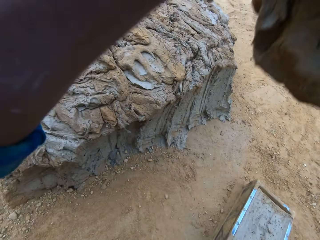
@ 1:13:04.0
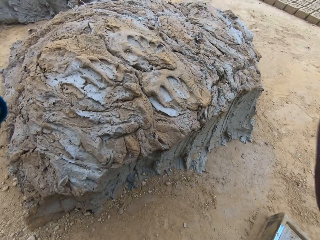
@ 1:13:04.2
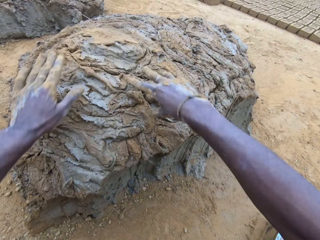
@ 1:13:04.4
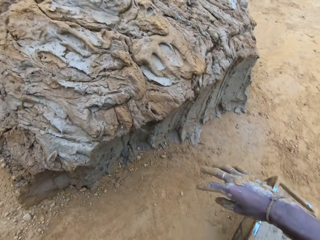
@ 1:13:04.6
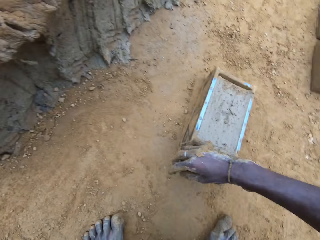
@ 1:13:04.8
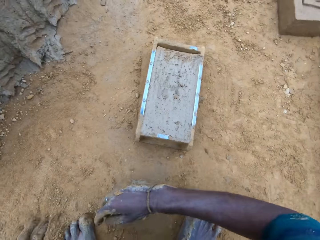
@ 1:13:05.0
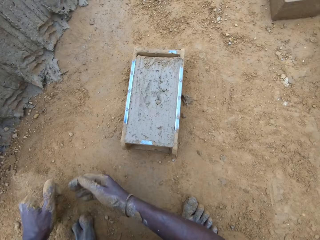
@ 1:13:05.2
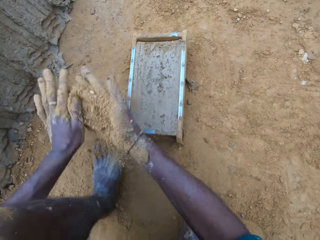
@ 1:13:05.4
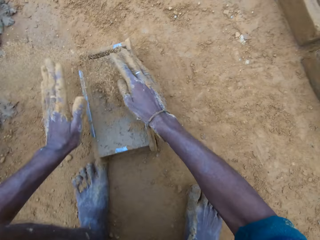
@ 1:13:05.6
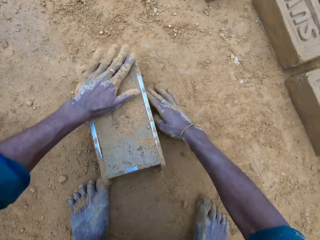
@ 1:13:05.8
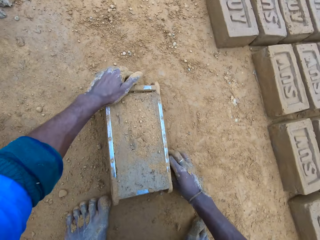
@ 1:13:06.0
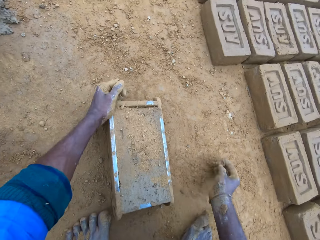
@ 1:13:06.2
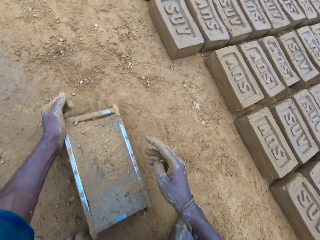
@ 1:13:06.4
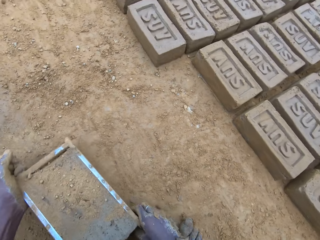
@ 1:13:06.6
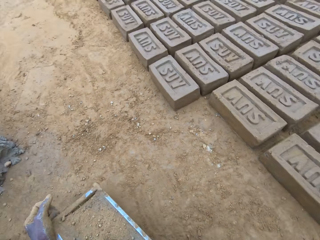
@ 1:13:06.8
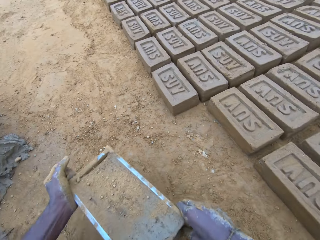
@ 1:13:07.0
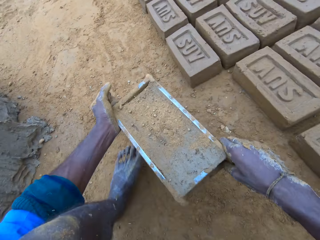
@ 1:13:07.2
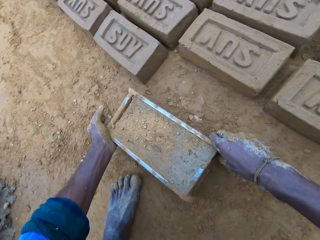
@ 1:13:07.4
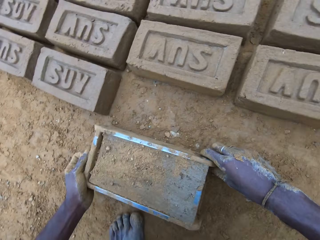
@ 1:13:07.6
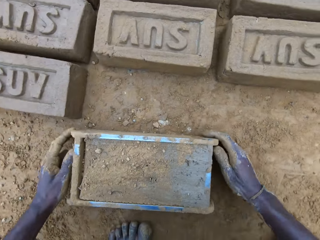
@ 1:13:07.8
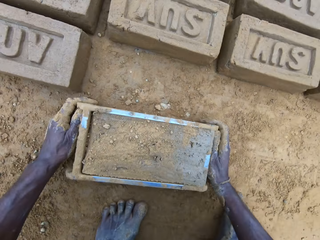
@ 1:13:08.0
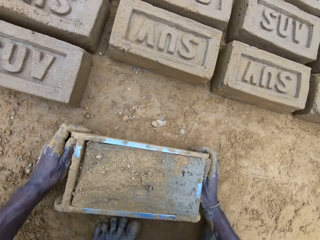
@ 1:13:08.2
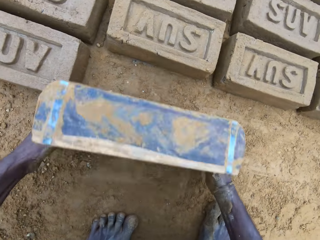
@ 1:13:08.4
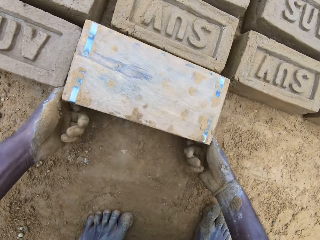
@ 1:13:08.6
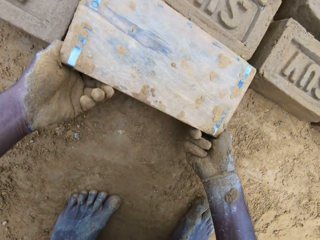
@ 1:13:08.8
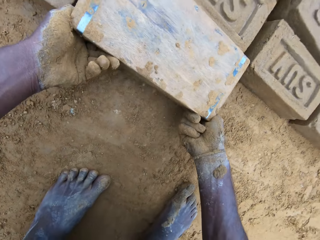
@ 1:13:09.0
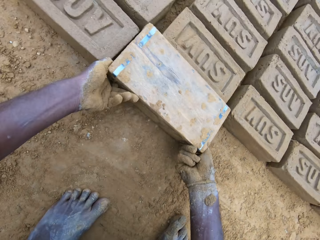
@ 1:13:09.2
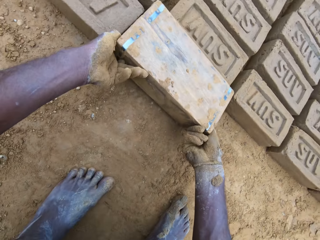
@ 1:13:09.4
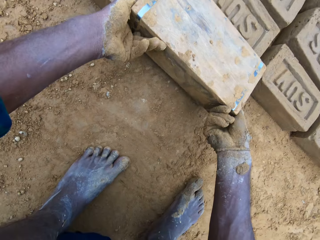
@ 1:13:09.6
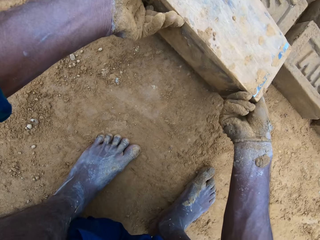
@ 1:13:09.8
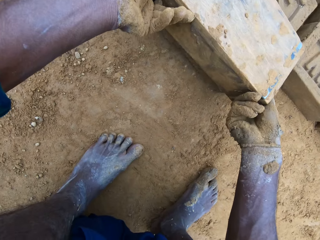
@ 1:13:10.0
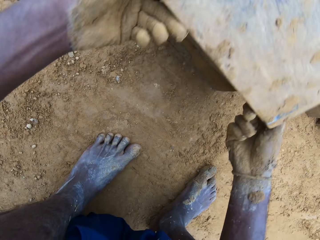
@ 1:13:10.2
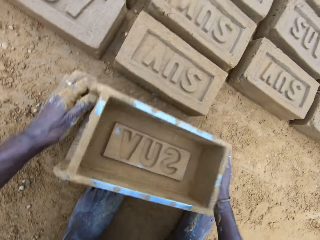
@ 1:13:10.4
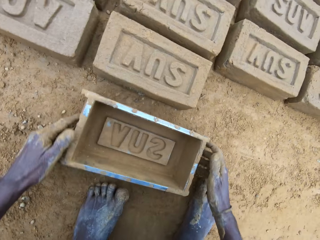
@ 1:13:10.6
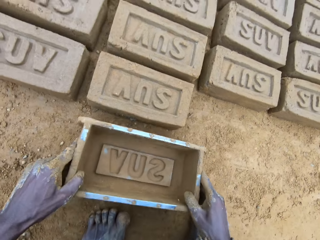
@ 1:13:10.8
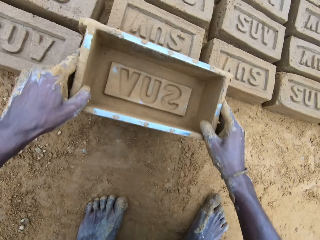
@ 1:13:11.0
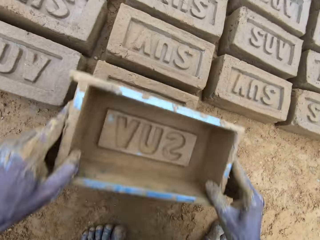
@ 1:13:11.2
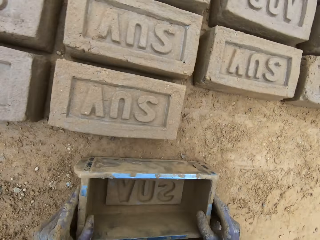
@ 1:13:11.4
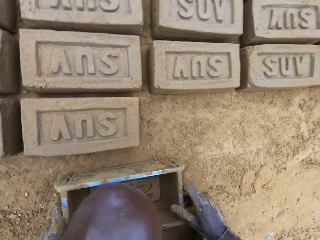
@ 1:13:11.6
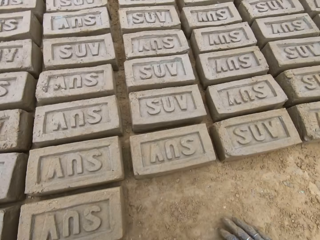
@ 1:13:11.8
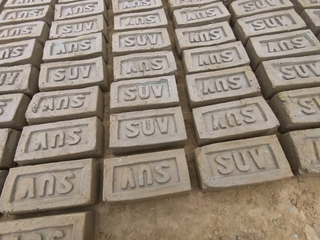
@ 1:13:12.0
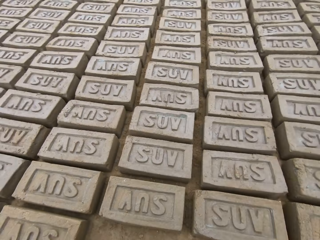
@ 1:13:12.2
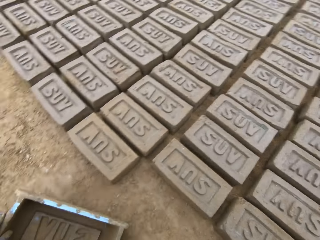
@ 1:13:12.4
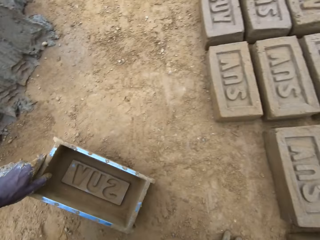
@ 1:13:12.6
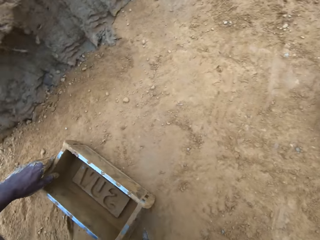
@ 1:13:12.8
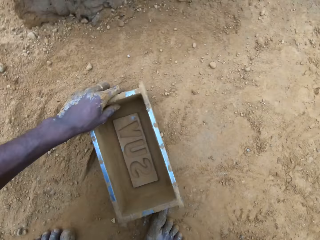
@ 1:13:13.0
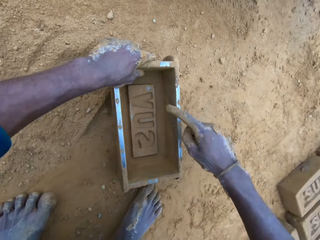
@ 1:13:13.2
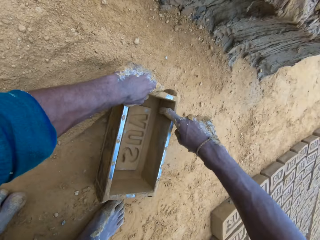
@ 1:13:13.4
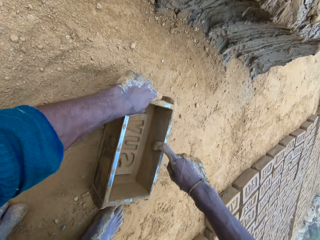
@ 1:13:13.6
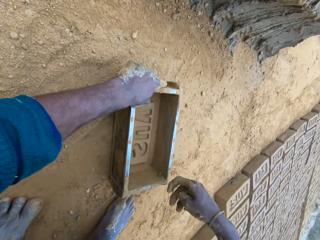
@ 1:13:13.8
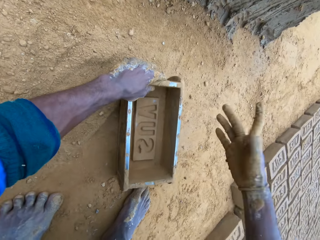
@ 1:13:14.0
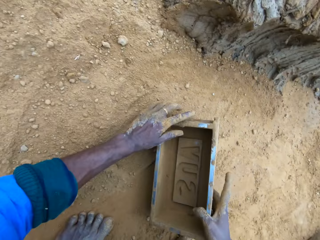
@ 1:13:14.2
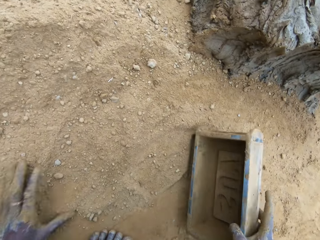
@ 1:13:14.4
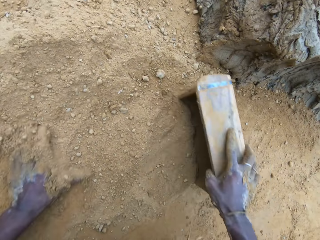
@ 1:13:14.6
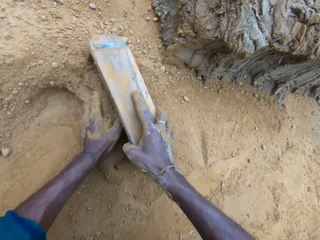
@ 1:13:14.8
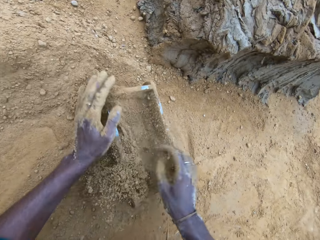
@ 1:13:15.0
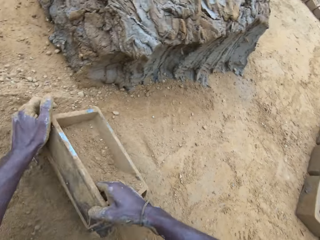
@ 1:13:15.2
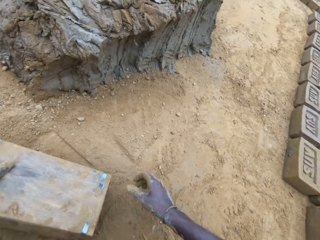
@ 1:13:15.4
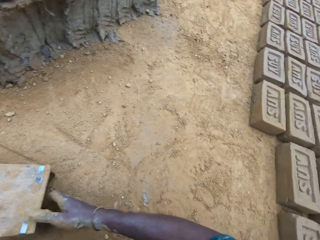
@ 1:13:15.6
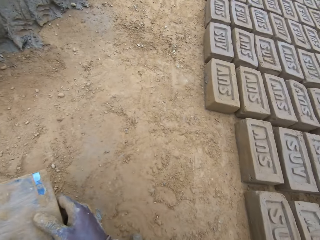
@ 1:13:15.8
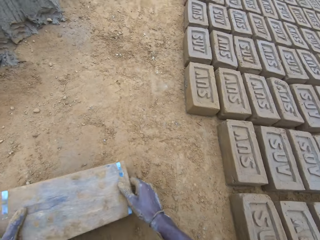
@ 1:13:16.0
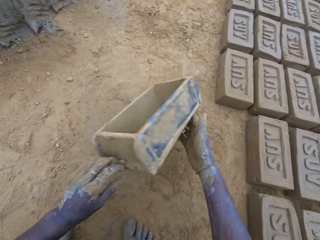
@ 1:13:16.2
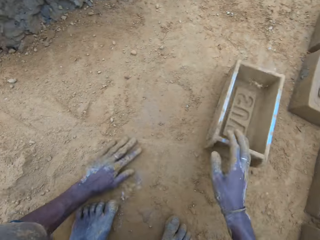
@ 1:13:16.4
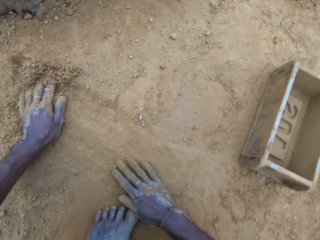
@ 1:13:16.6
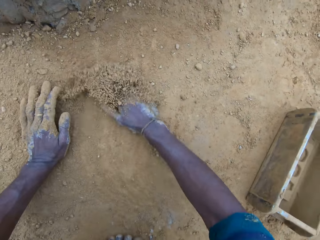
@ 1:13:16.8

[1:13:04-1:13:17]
The camera wearer drops the clay mix in his hands on the clay mix on the ground. He pours sand or soil on the clay mix in the brick mold or brick maker. He applies soil in the hands. He moves the brick mold on the ground. He touches the clay. He puts the brick maker down. He removes the brick mold from the molded brick. He turns the brick maker, removes clay from the brick maker and lifts the brick maker. He drops the brick mold on the ground. He moves the brick mold on the ground, over the brick. He puts the brick maker down. He cleans clay from a part of the brick mold with his right finger. He drops the clay mix off his finger. He pours sand into the brick mold. He pours out sand from the brick mold. He drops the brick mold on the ground.

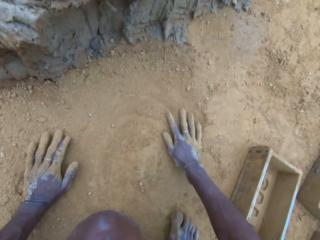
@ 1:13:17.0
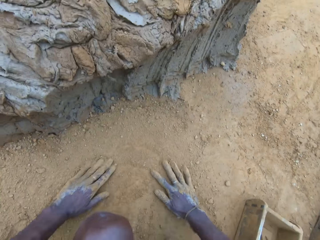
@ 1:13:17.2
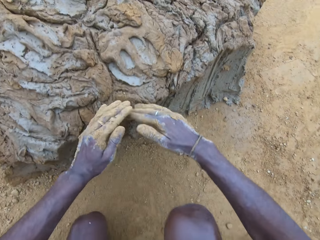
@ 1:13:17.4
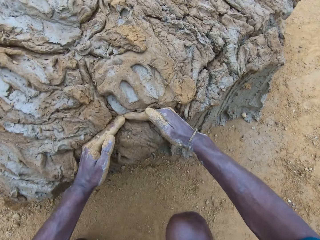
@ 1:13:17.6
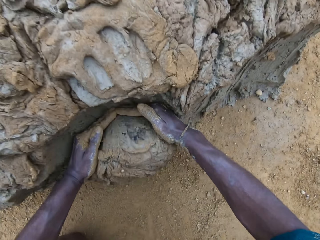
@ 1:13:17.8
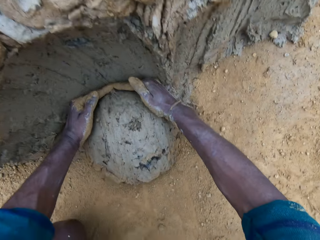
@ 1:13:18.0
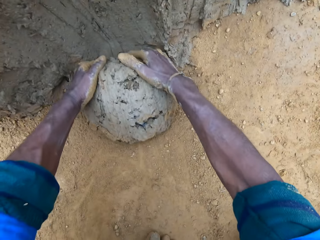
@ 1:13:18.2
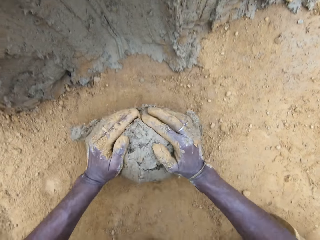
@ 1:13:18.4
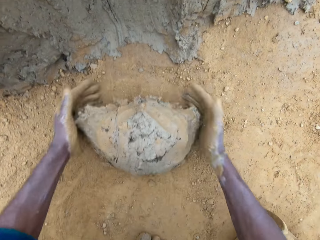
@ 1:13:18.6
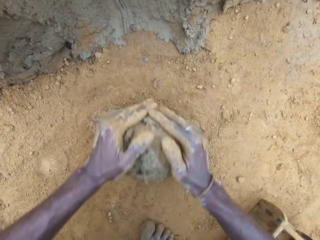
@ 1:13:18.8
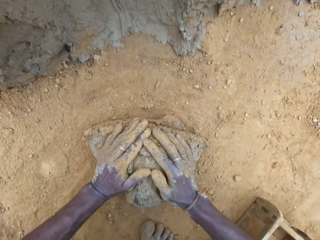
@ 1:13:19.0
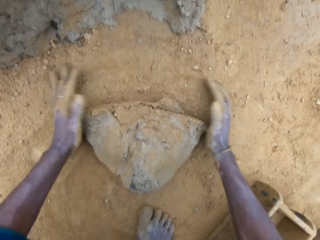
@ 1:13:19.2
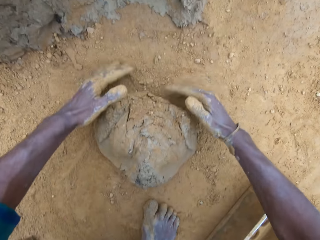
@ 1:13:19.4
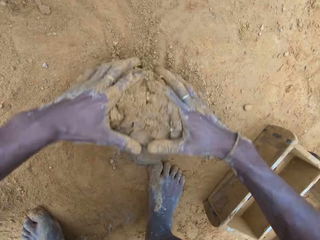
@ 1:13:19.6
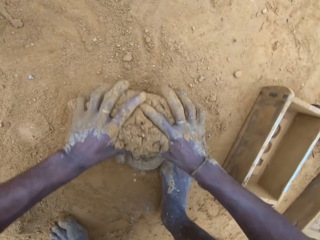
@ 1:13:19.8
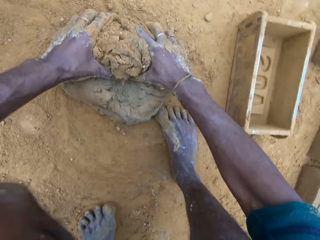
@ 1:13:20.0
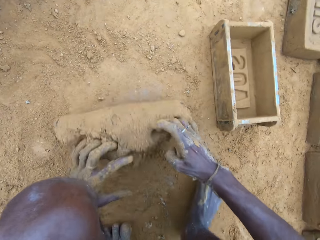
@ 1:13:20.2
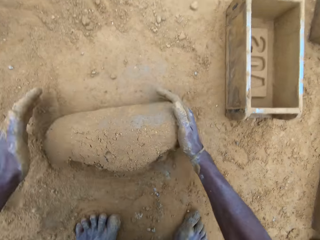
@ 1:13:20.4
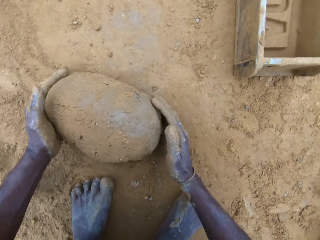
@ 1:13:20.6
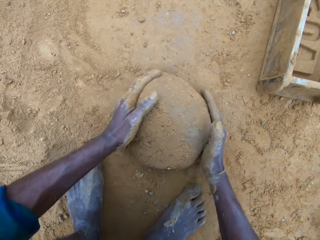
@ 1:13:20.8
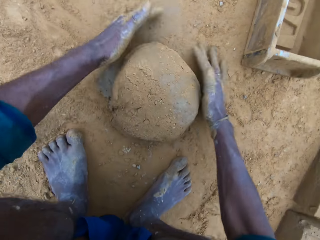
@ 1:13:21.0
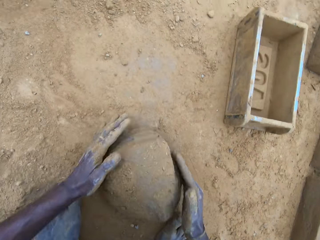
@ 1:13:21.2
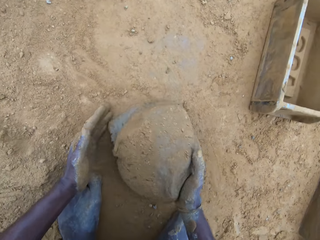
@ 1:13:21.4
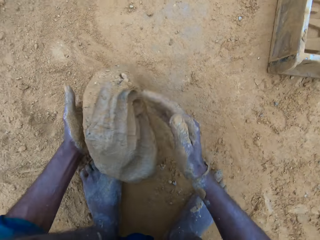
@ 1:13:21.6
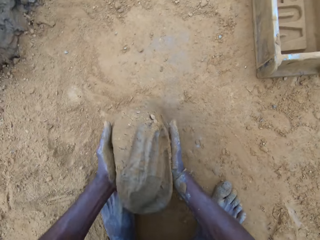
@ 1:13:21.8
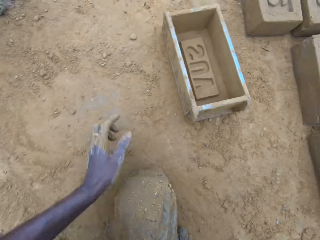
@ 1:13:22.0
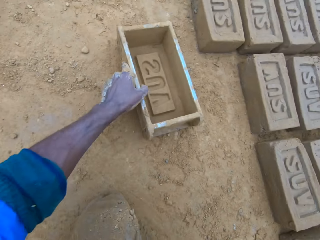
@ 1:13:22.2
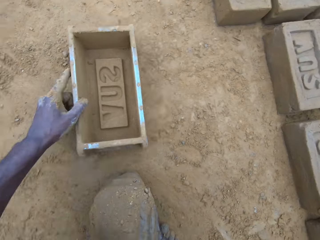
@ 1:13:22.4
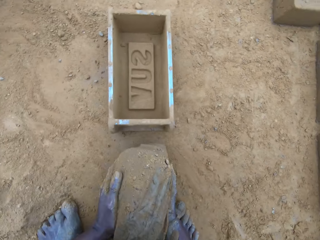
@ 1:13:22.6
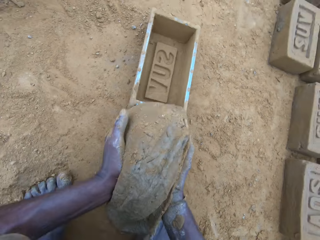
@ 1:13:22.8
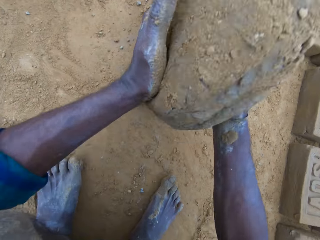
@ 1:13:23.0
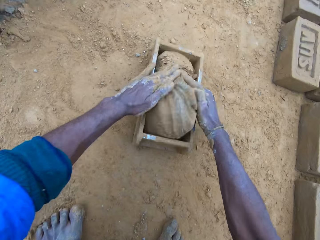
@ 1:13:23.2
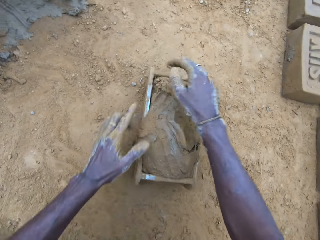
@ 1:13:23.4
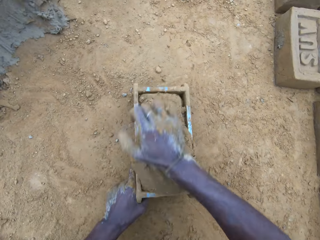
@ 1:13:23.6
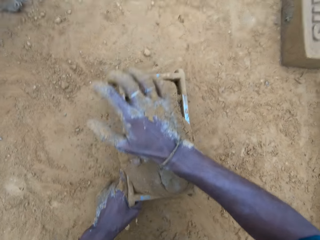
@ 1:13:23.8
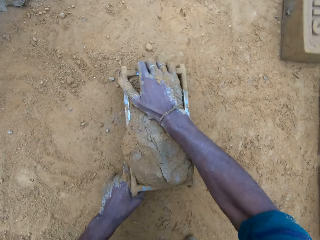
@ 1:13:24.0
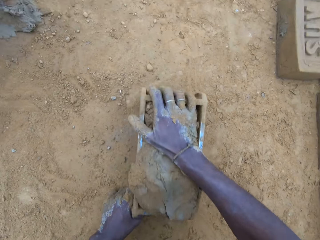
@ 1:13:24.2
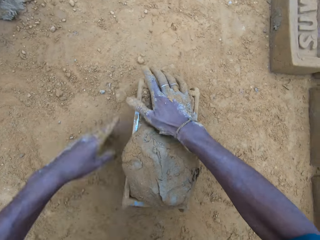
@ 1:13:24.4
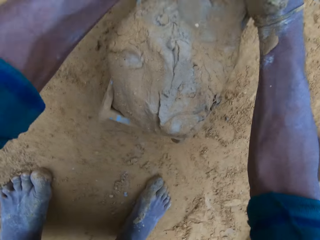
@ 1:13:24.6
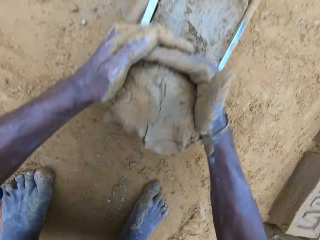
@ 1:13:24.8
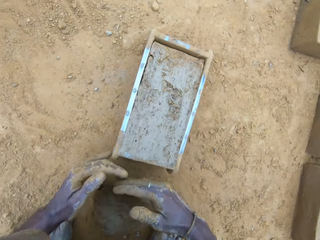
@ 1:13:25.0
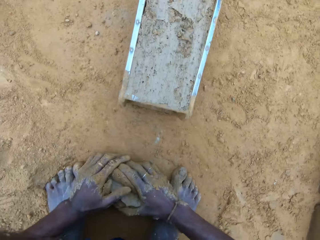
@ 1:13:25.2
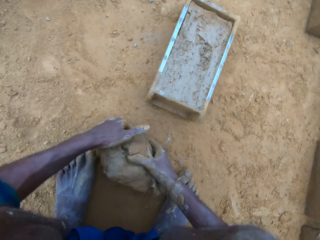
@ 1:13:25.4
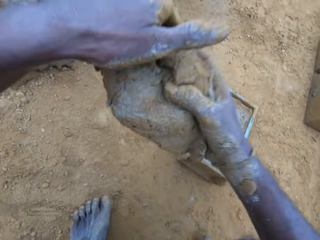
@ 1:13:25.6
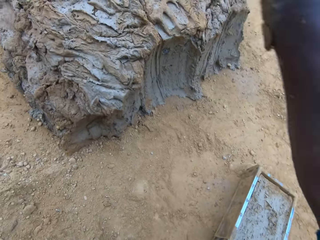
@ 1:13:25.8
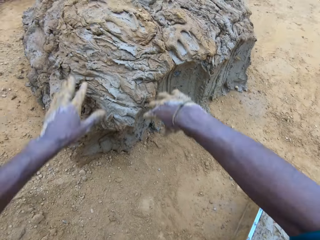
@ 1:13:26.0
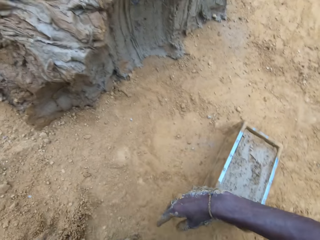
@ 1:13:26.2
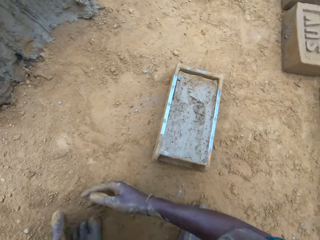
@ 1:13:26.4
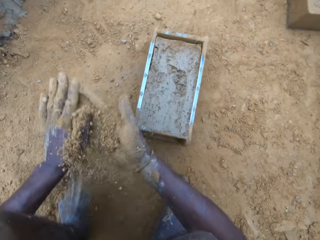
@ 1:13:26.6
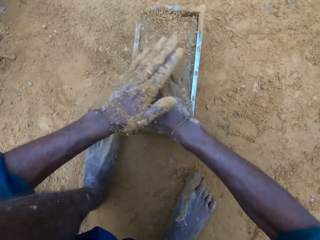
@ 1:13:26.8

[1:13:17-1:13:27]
The camera wearer swipes his hands on the ground. He spreads the soil. He takes out part of the clay mix on the ground. He rolls the clay mix on the ground. He gives form to the clay. He carries the clay mix from the ground. He moves the brick mold or brick maker on the ground. He takes the brick maker. He drops the clay mix in the brick mold. He levels up the brick mold with the clay mix with his hands. He shakes the brick maker and removes some clay. He carries the clay mix from the ground. He drops the clay mix in his hands on the clay mix on the ground. He pours sand on the clay mix in the brick mold.
